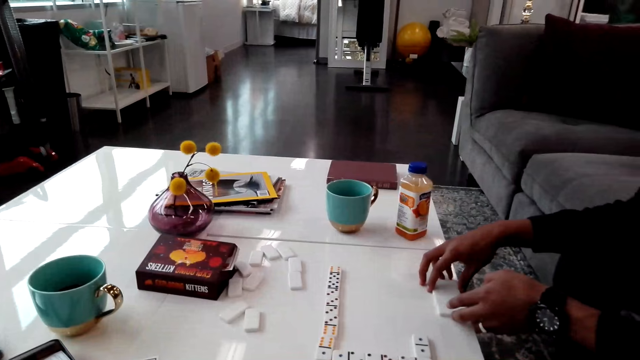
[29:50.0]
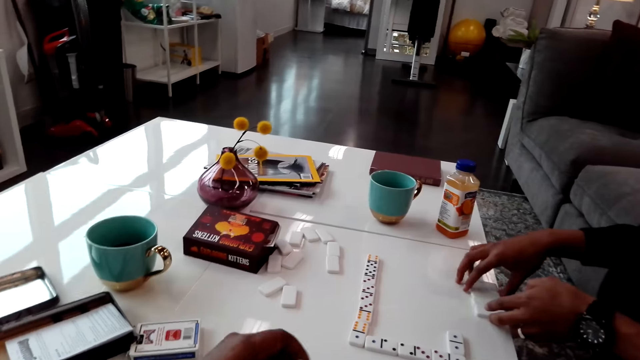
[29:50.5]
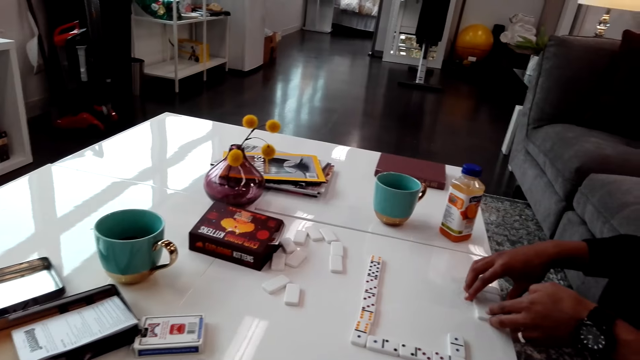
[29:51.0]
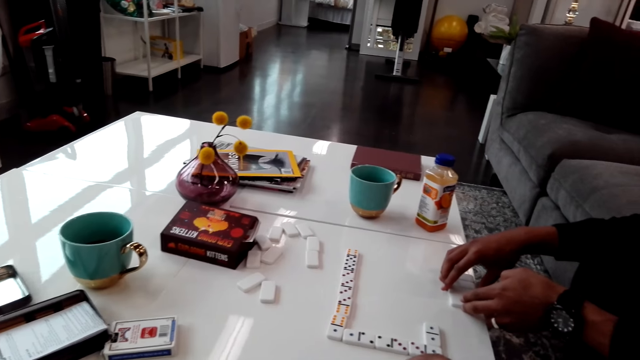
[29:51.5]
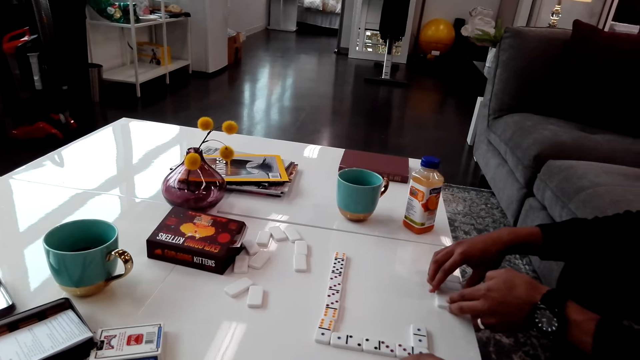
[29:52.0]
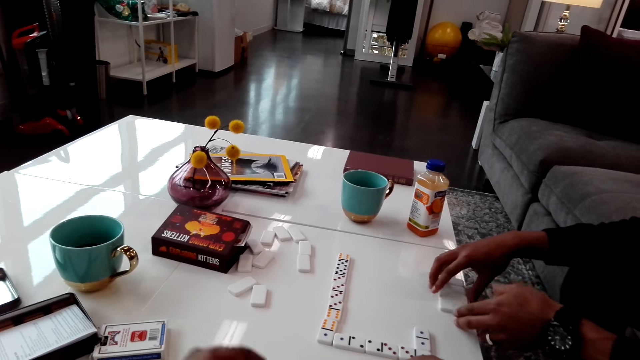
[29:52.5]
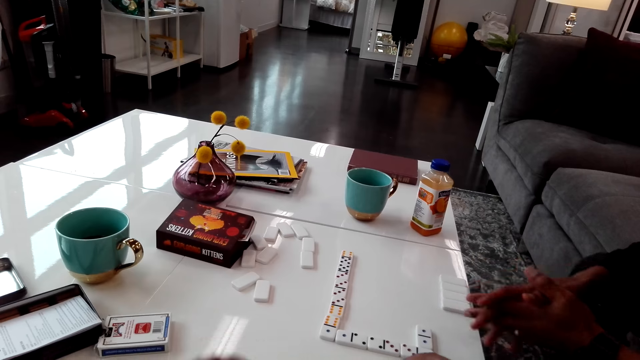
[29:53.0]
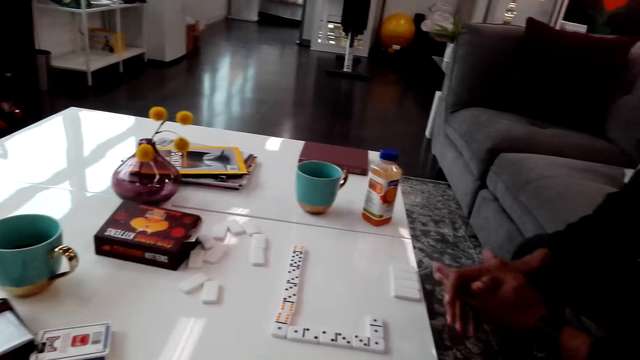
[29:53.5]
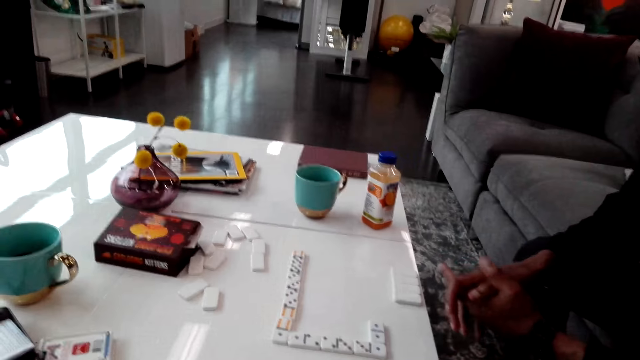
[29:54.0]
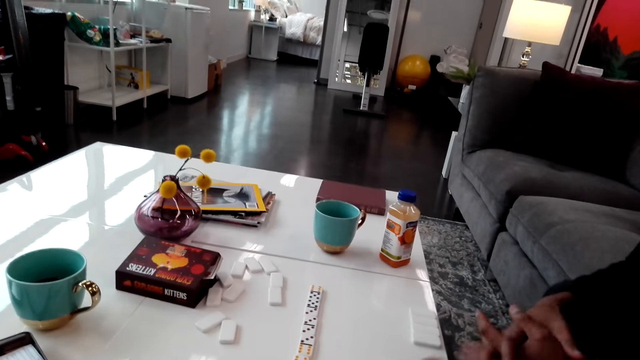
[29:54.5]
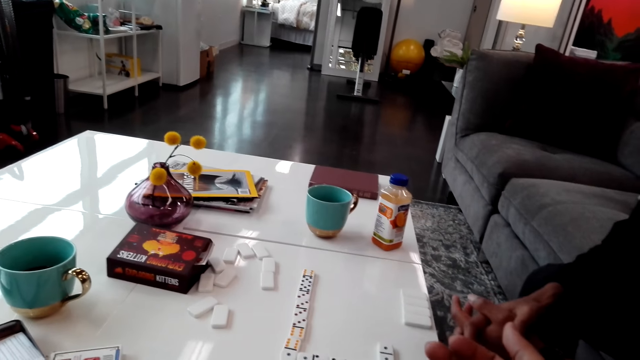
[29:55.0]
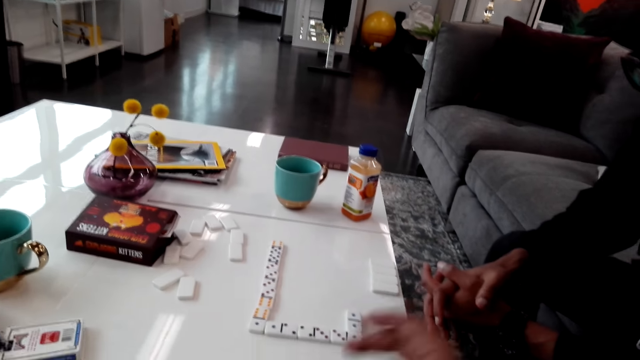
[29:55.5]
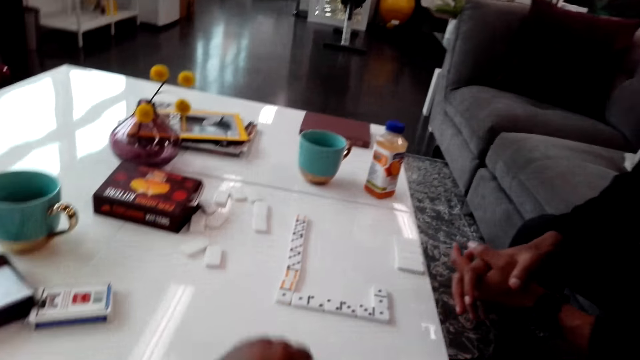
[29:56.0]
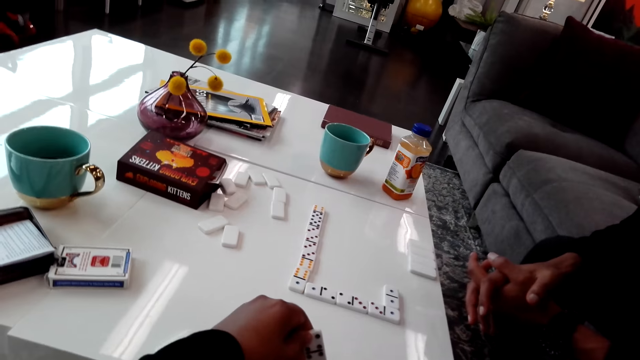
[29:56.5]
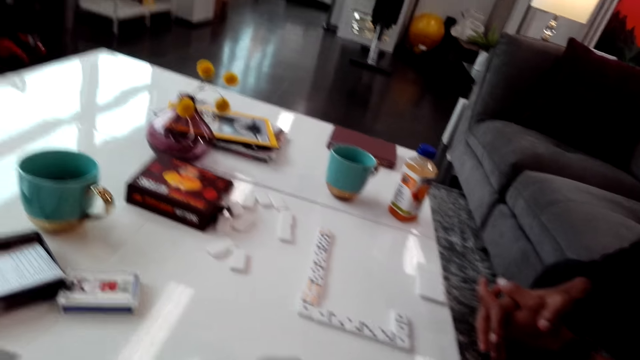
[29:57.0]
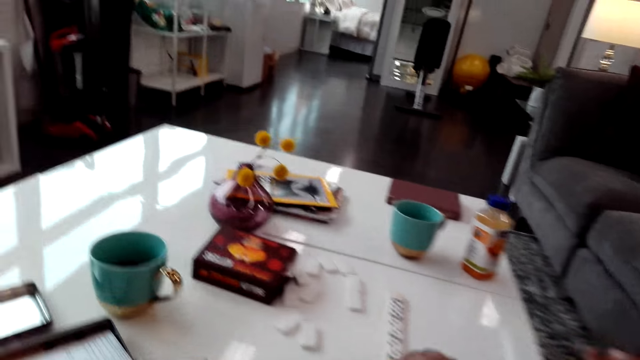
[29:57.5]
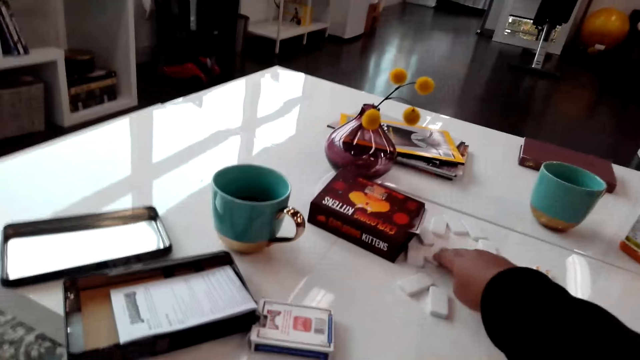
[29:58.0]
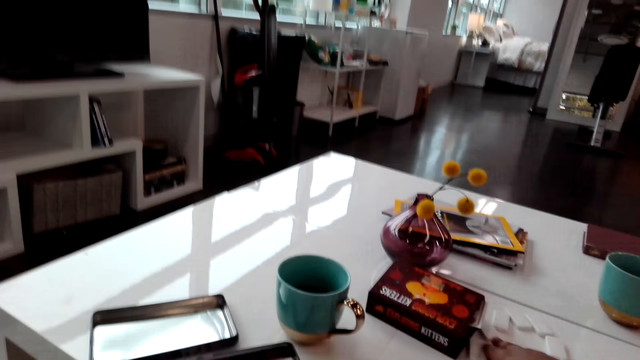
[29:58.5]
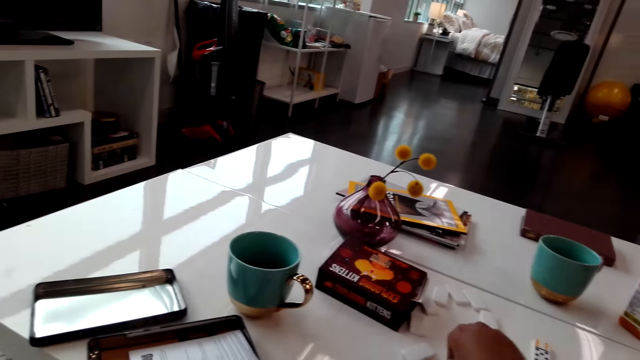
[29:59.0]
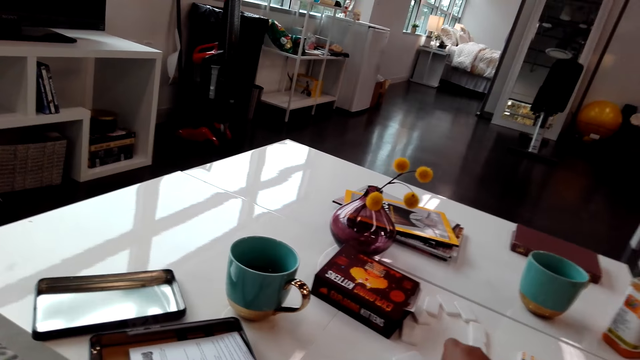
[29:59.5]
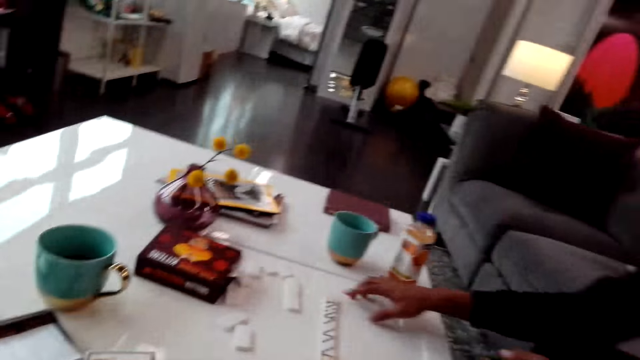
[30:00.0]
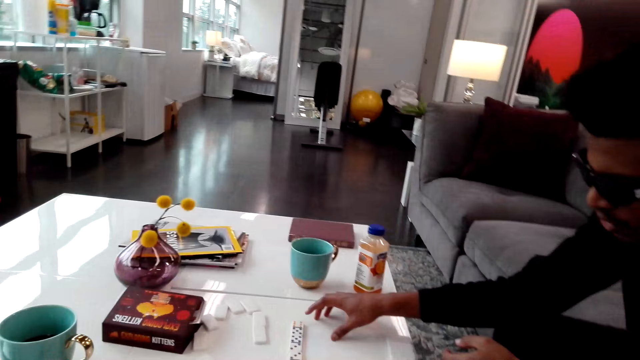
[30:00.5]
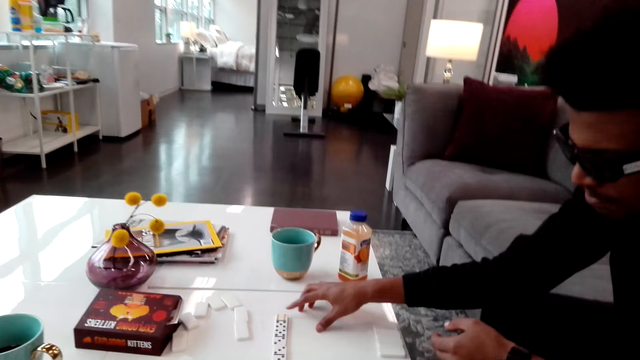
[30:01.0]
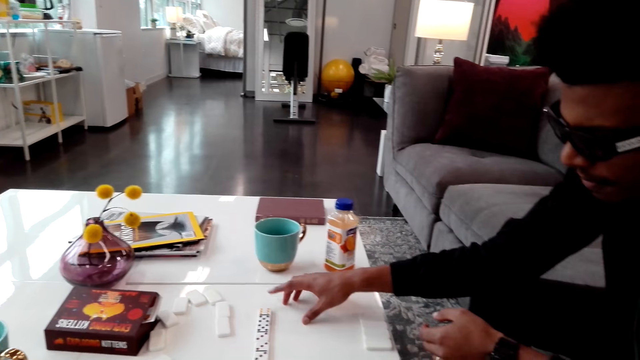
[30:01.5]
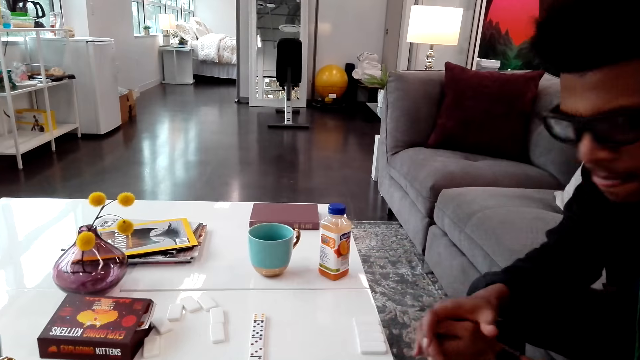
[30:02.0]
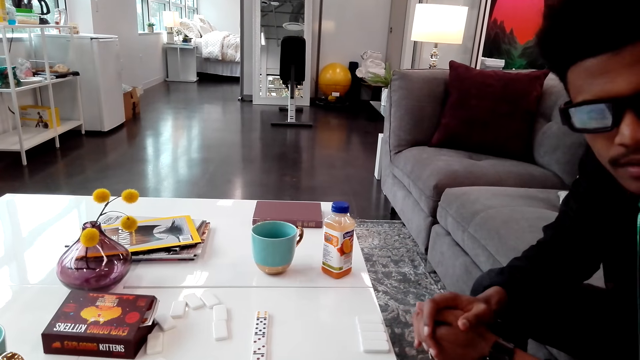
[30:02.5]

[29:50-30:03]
The camera wearer plays a Ludo game. He counts cards on his hands. He picks up dice from the table.

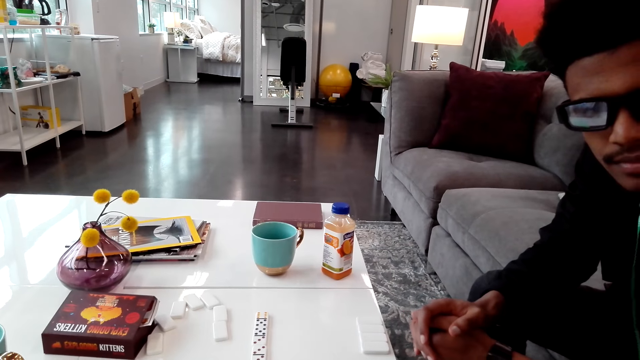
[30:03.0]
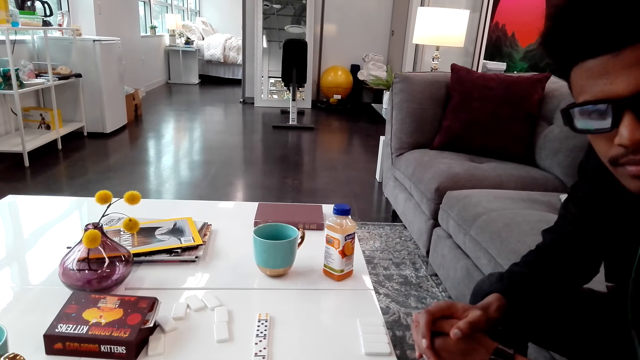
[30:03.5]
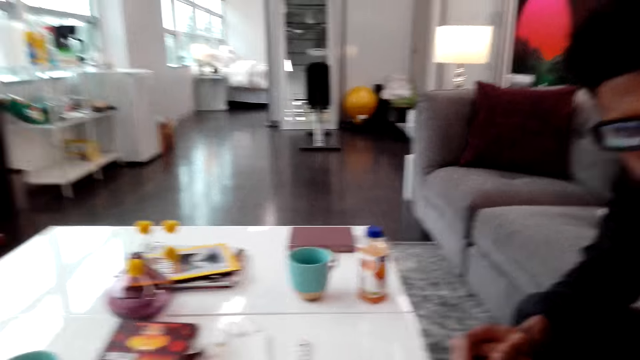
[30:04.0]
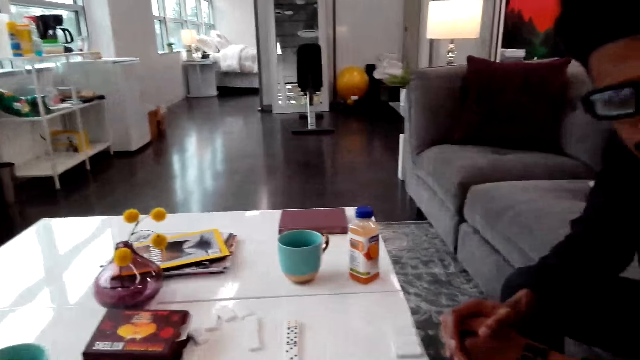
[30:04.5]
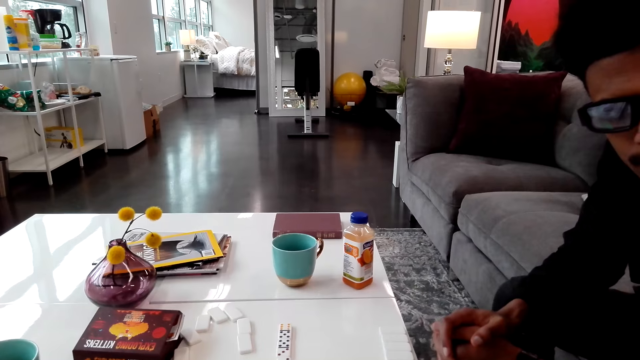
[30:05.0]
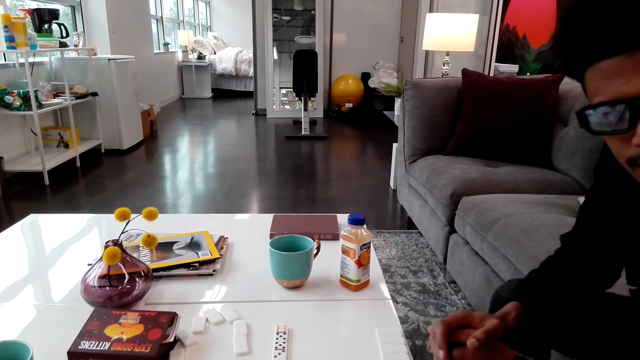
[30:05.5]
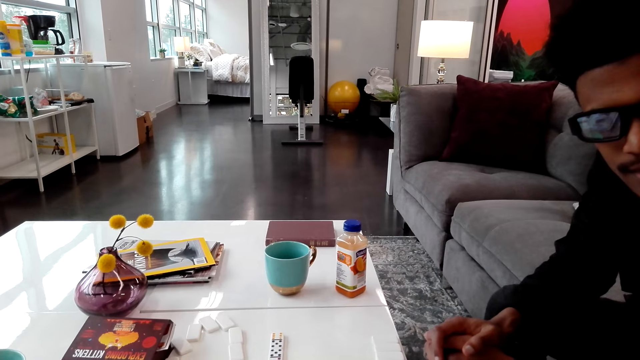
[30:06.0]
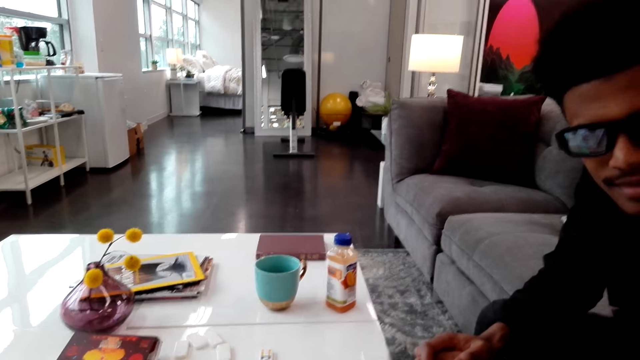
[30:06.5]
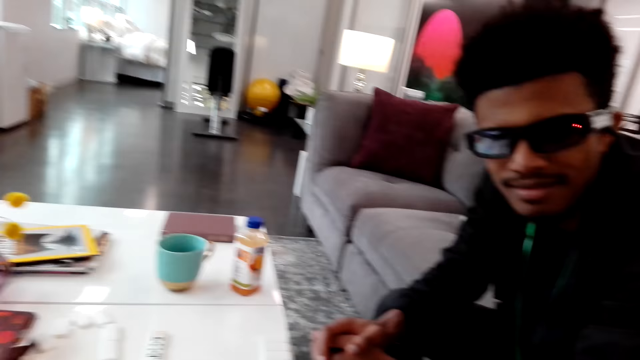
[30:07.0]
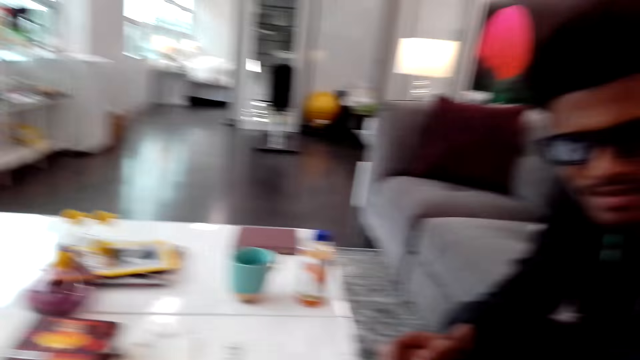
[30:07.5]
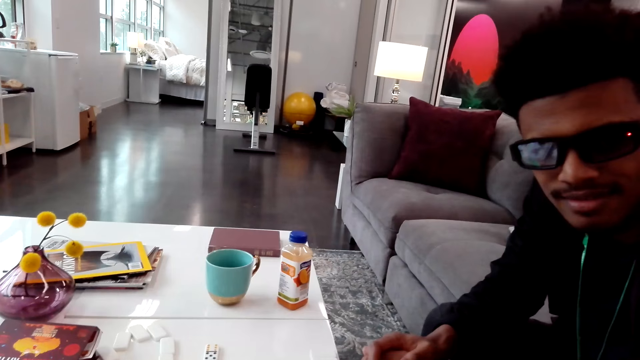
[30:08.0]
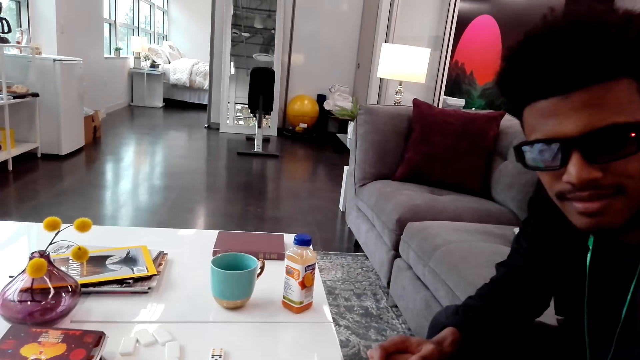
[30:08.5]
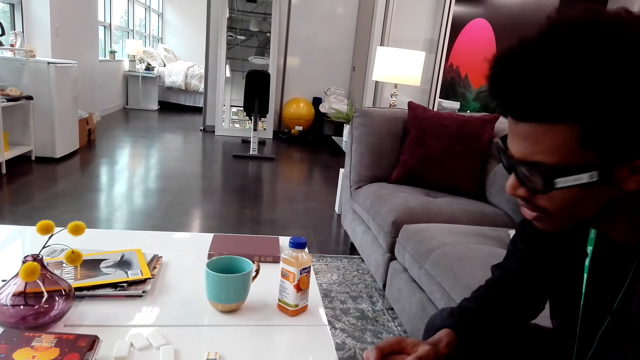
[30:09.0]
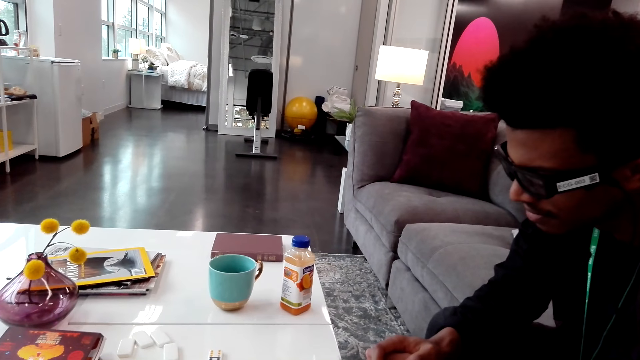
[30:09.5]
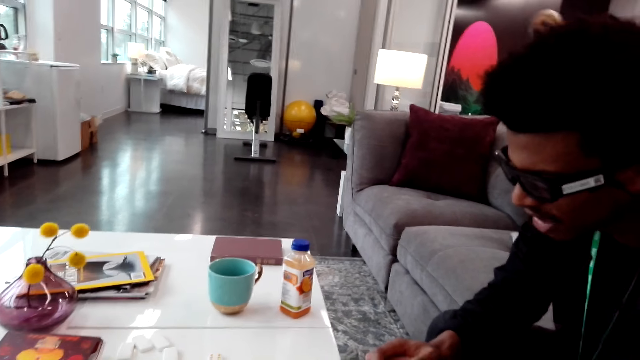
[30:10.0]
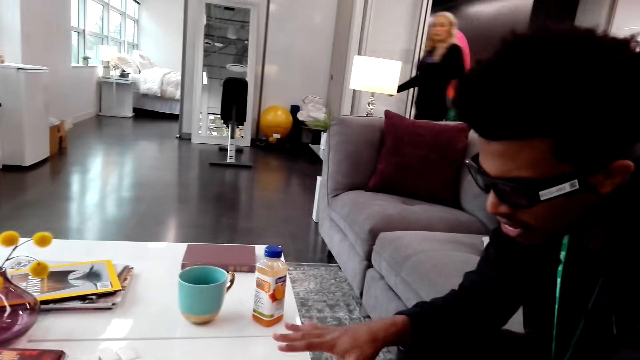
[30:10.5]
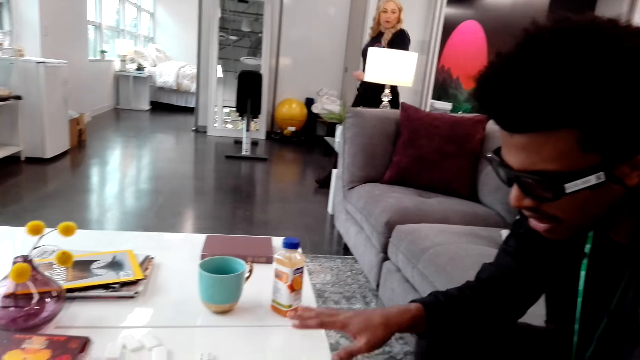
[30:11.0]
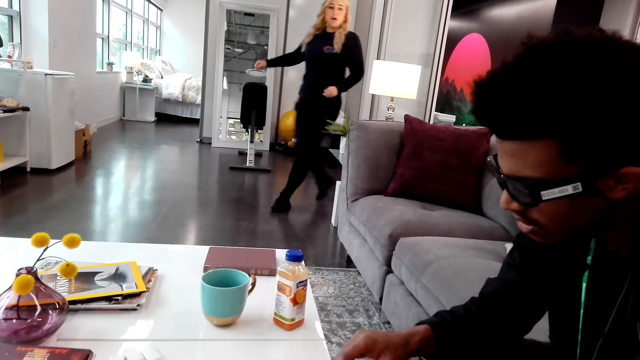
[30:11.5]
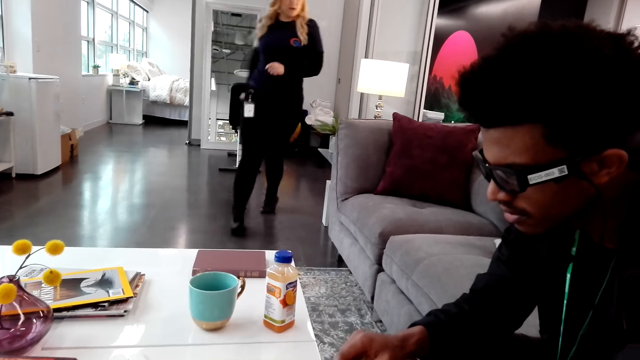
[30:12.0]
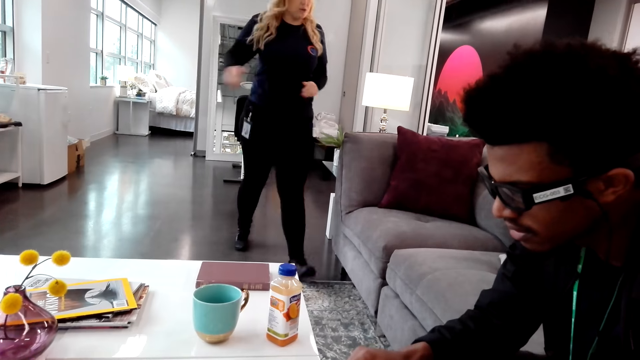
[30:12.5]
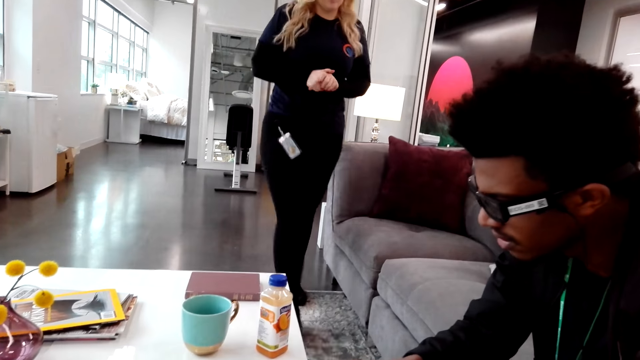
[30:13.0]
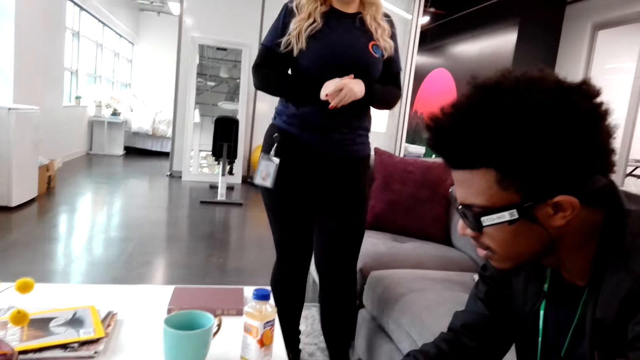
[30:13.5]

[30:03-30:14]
A woman walks in the room. The woman passes through.
